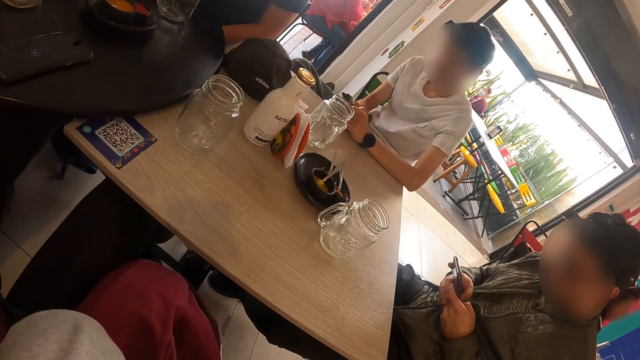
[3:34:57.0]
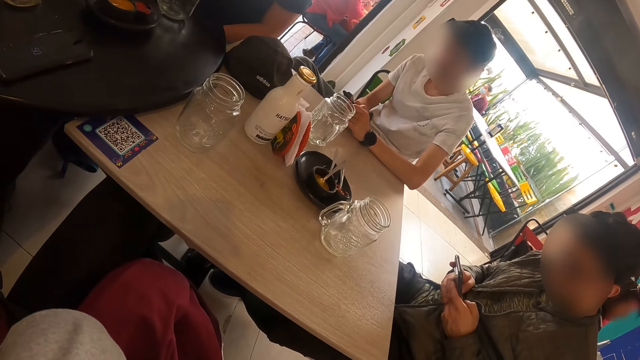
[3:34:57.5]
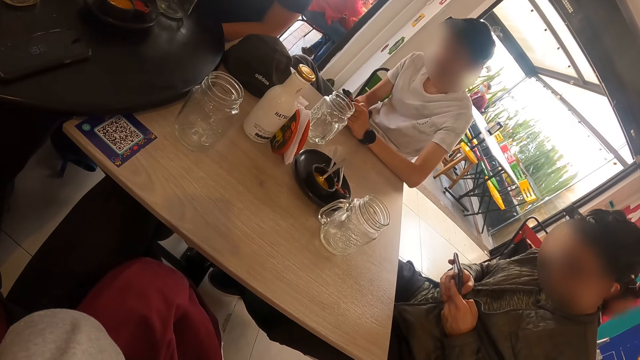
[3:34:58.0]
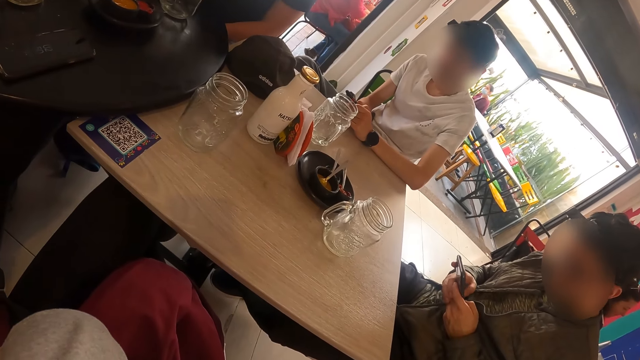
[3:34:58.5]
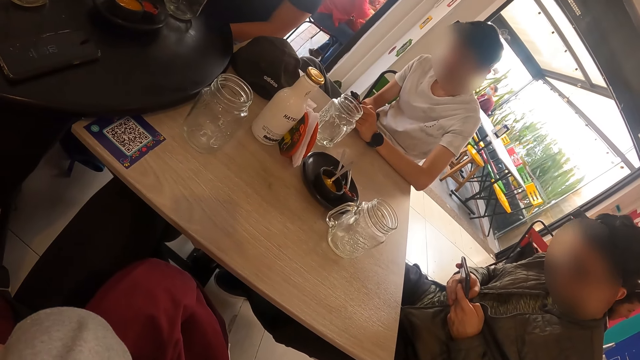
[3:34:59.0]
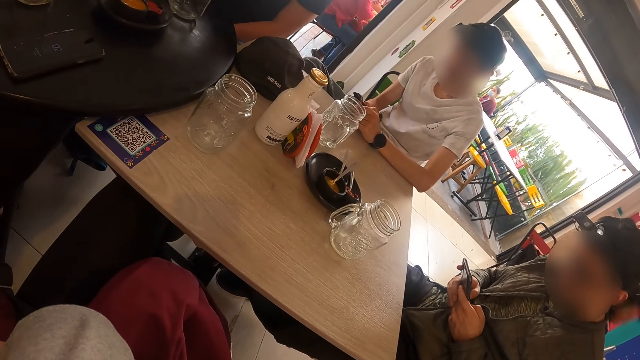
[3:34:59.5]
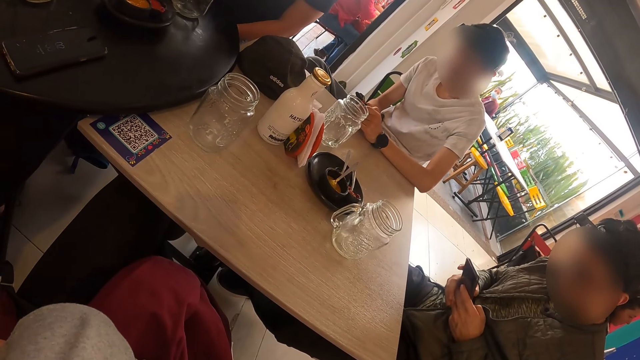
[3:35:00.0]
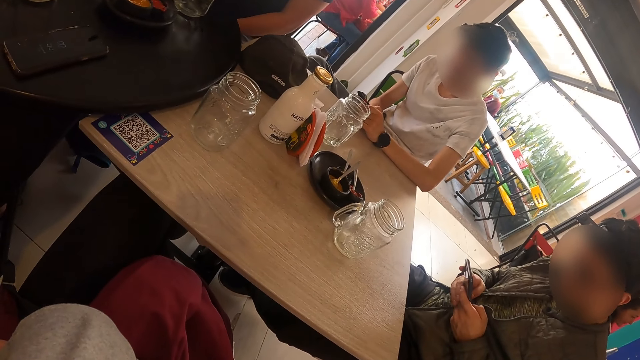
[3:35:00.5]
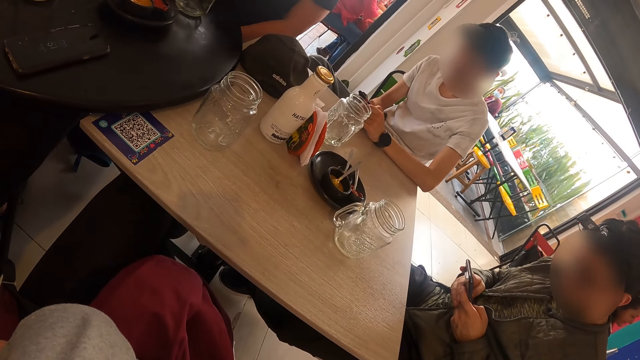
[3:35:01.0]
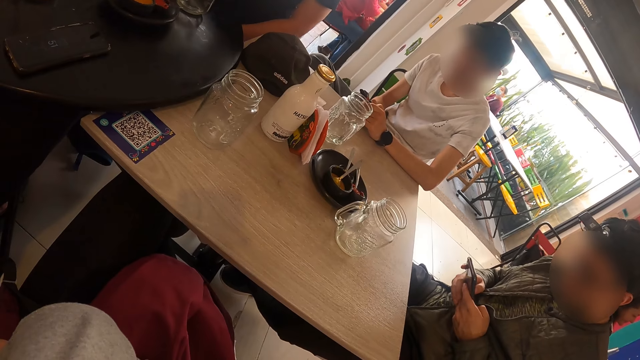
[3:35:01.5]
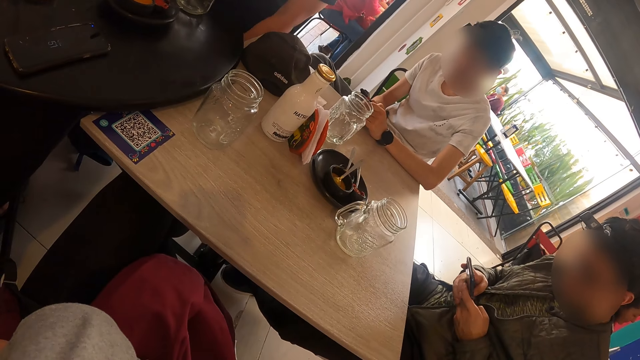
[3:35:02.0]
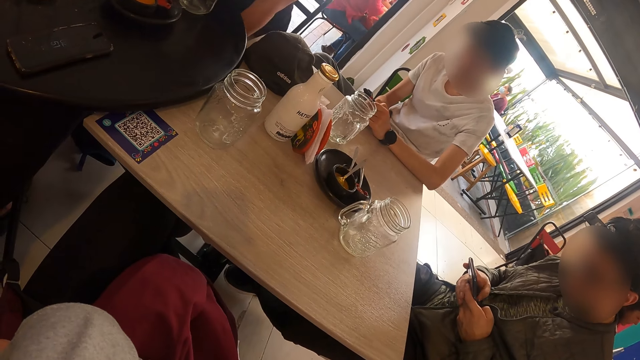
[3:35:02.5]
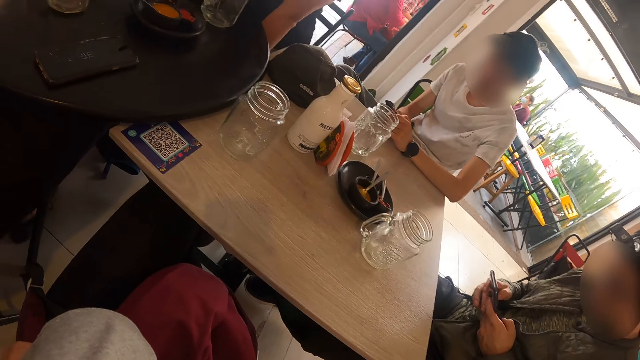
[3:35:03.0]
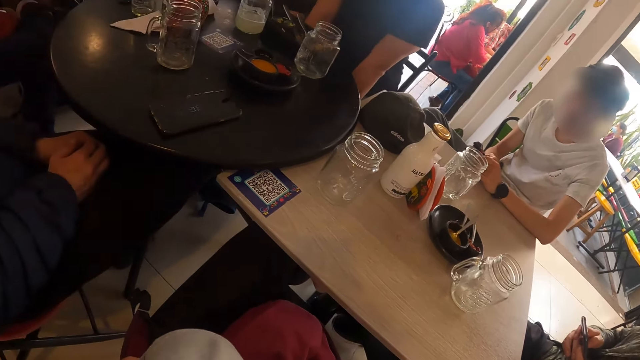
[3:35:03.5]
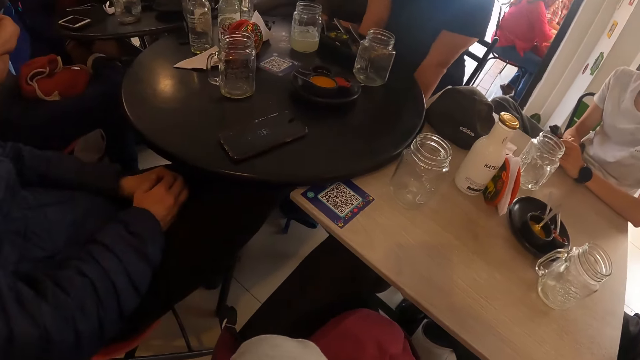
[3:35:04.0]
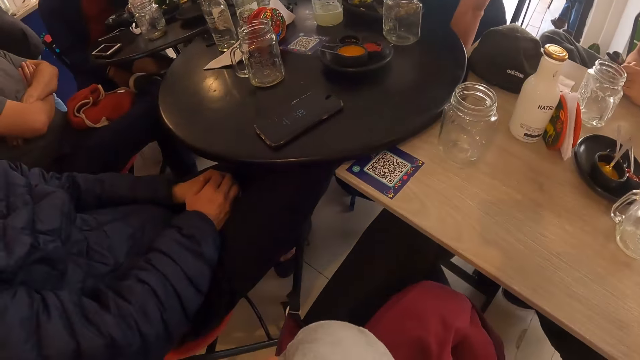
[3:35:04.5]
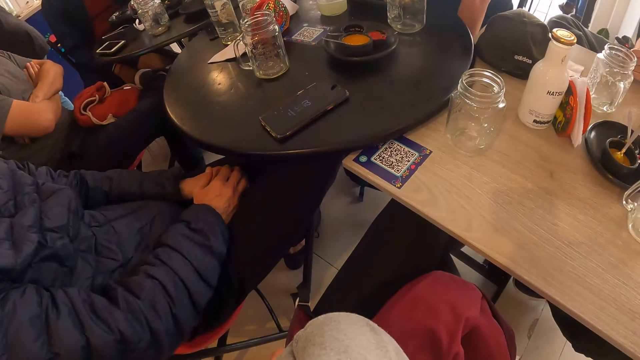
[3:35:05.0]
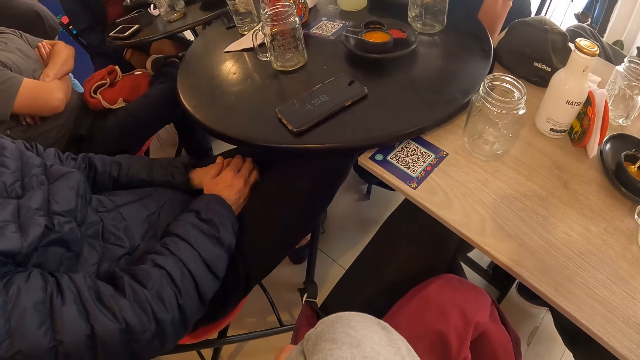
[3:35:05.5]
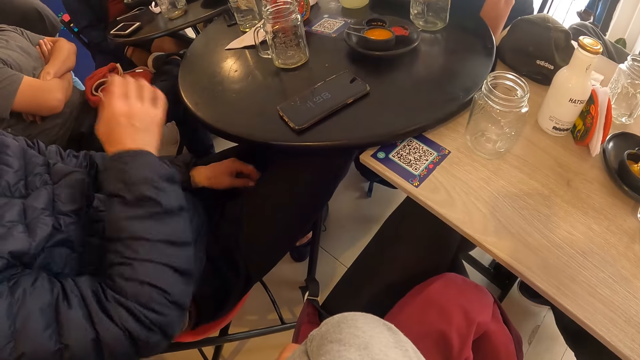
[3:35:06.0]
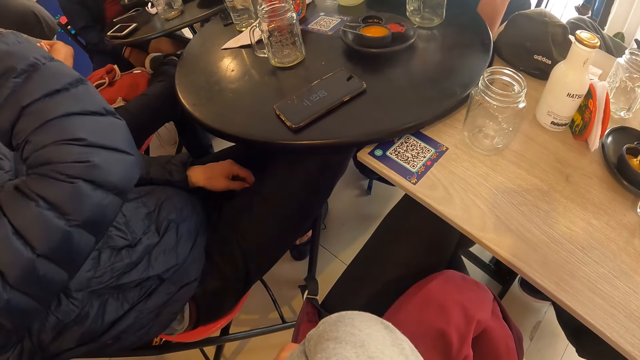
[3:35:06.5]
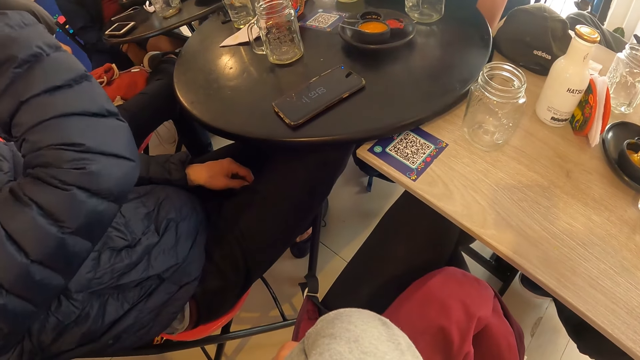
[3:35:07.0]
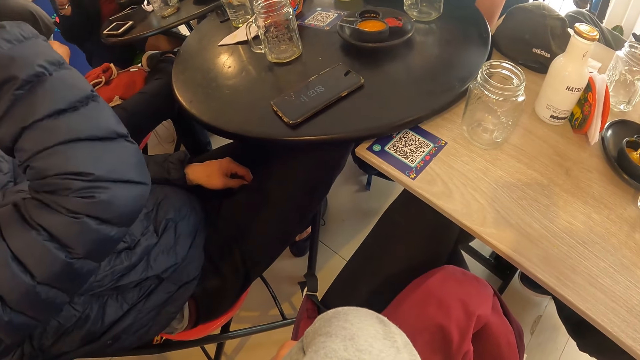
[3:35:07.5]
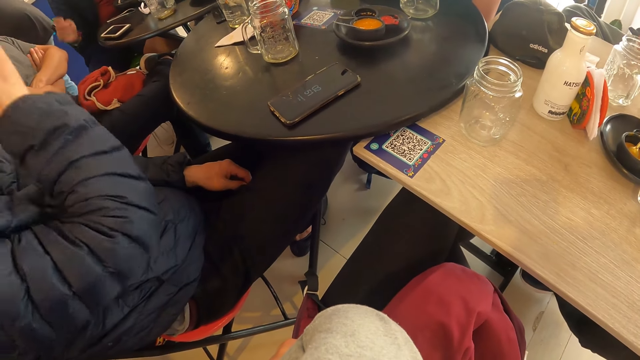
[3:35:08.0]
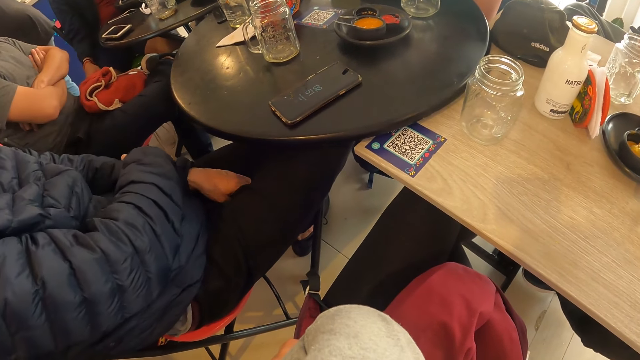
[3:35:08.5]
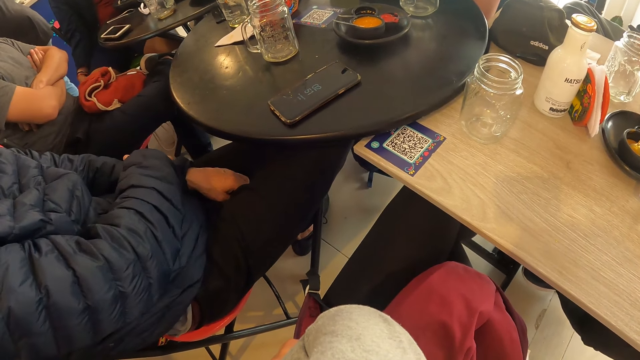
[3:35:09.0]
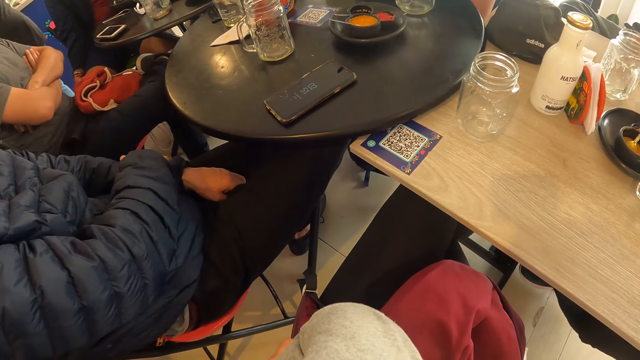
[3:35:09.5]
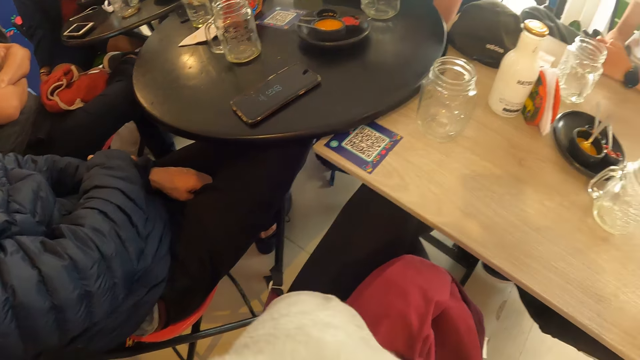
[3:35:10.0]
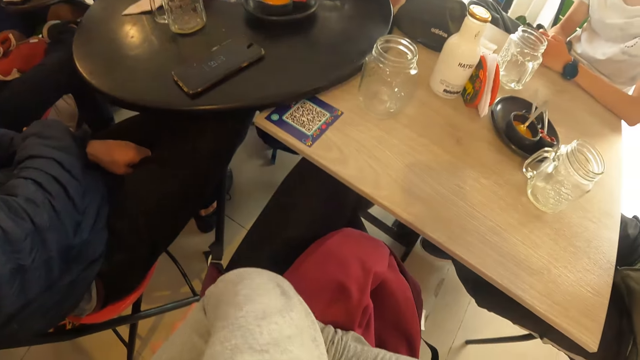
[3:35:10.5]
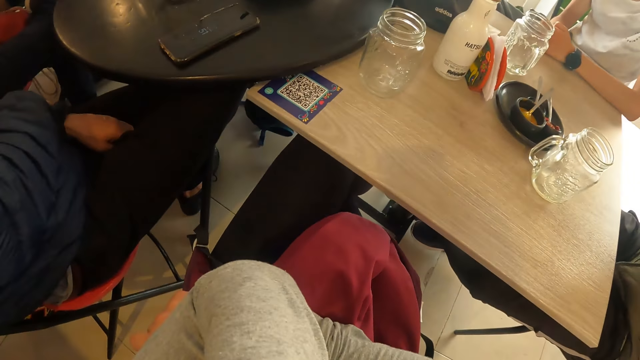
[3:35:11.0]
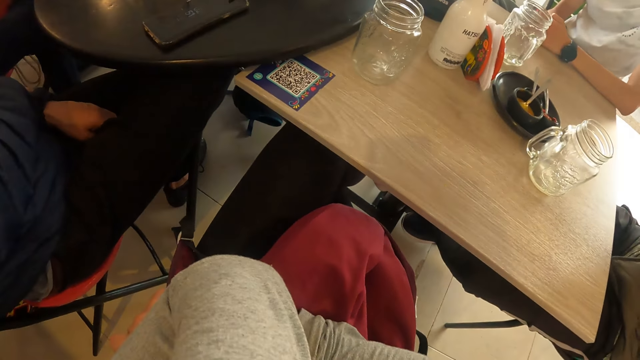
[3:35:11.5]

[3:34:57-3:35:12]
The camera wearer looks at the table repeatedly. The man touches his face with his right hand. The camera wearer looks at the table. They look at the table again.

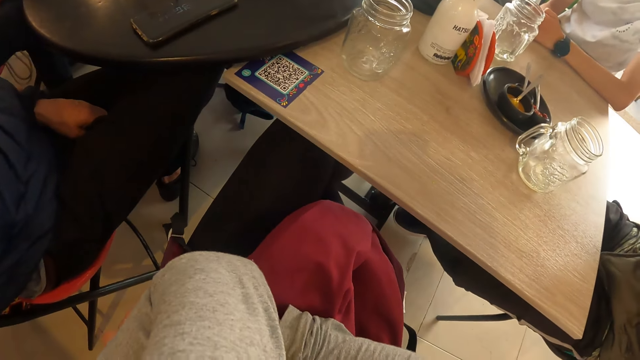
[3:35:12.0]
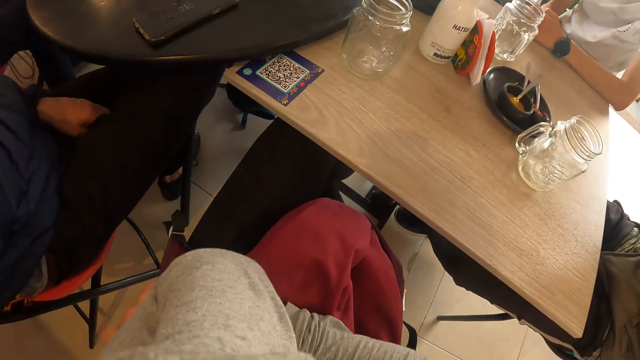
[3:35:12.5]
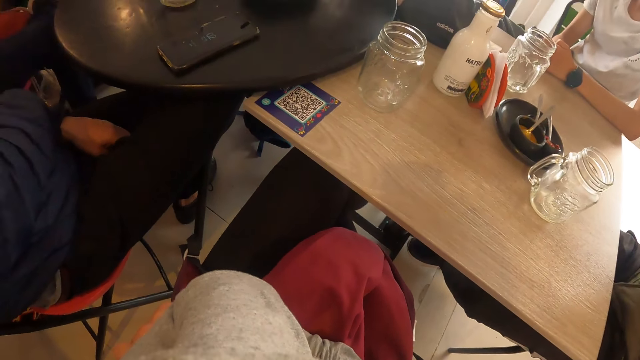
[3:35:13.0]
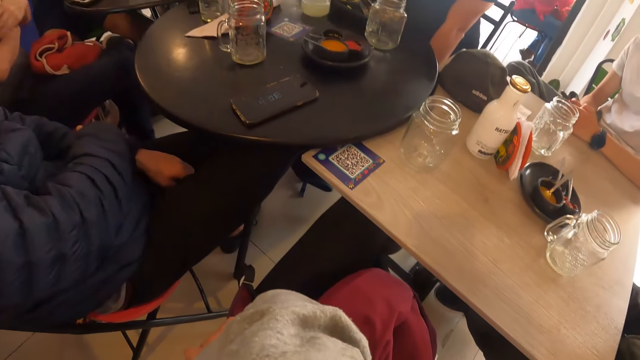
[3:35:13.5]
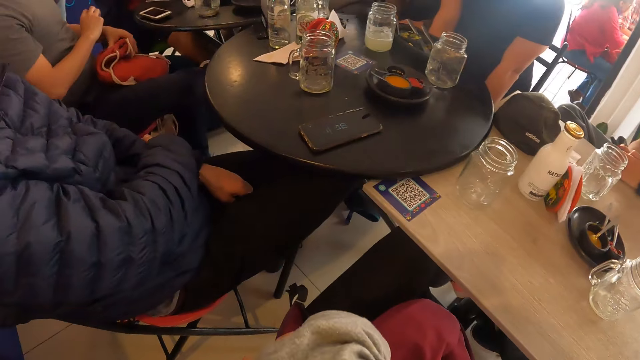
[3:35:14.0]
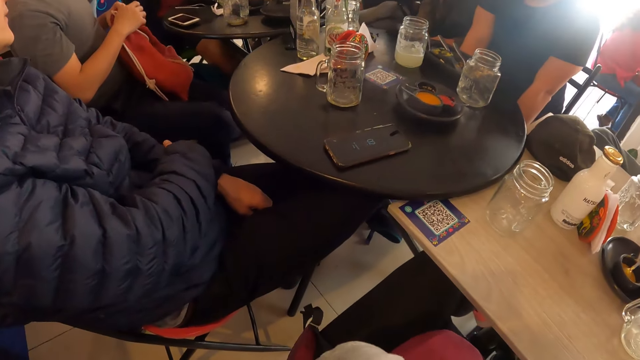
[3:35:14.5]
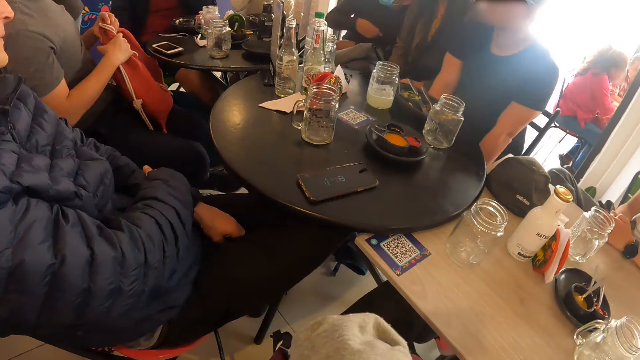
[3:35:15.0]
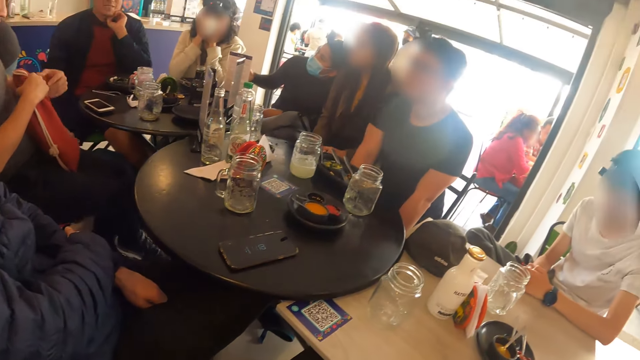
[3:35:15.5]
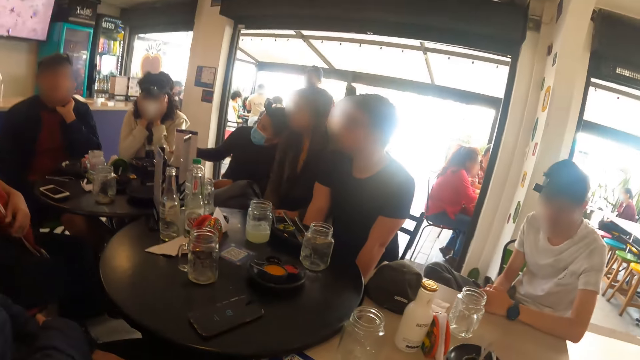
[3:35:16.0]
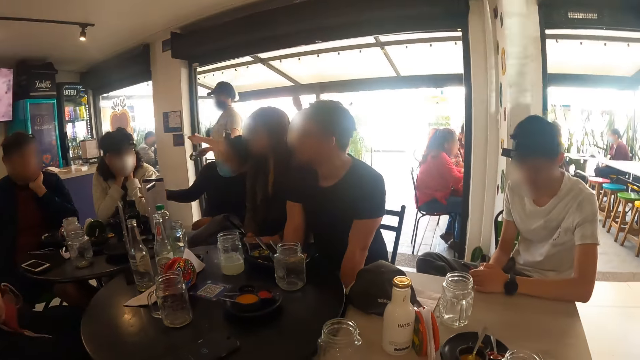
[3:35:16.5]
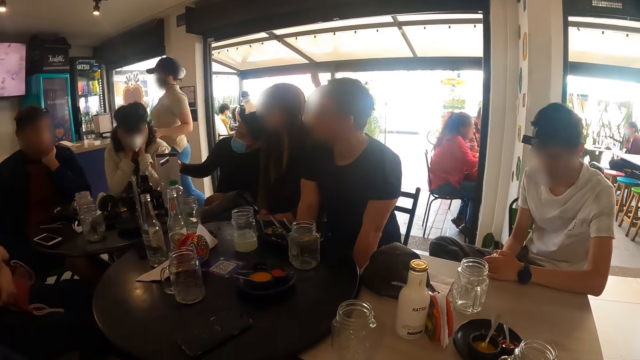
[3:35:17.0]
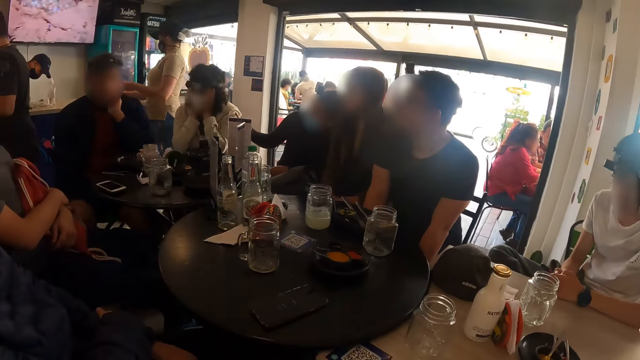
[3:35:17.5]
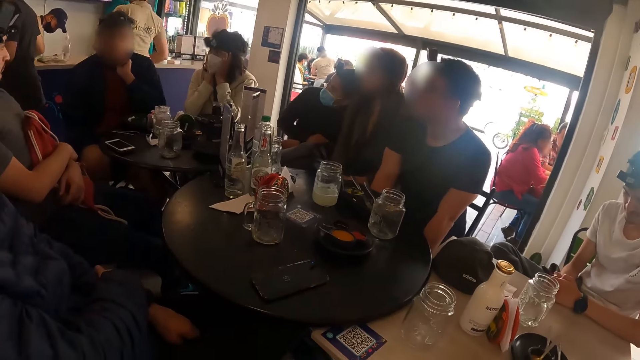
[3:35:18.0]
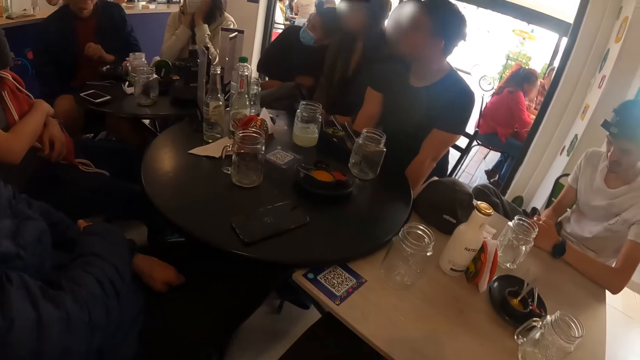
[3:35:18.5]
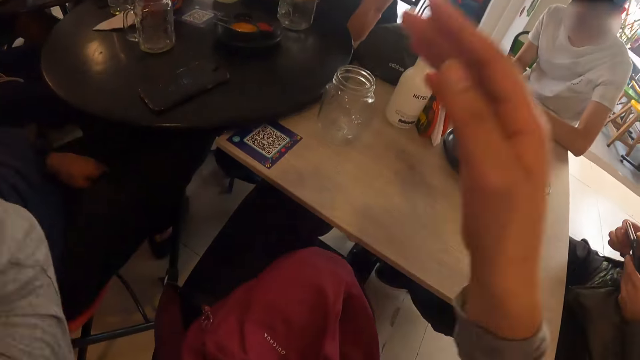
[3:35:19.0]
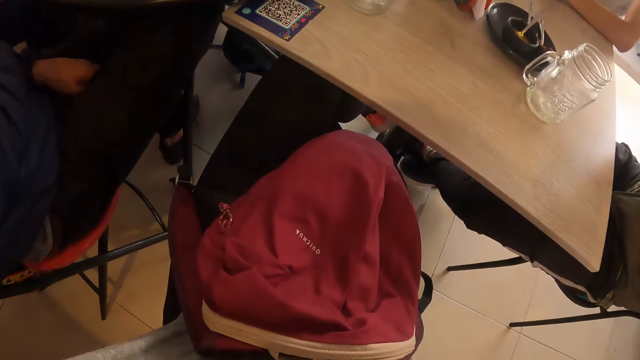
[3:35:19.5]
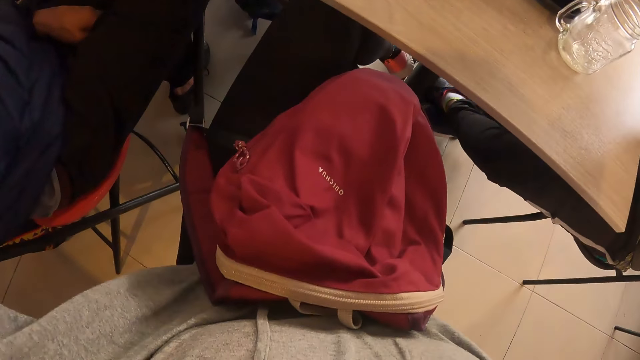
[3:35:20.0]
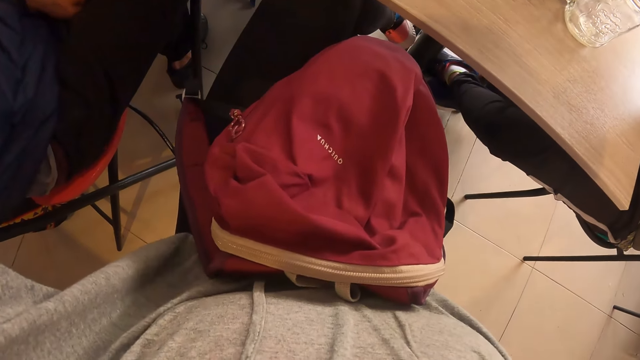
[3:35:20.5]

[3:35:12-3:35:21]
The camera wearer looks at the table. A woman touches another woman with her right hand. The camera wearer looks at the table. She touches her hair with both hands.
